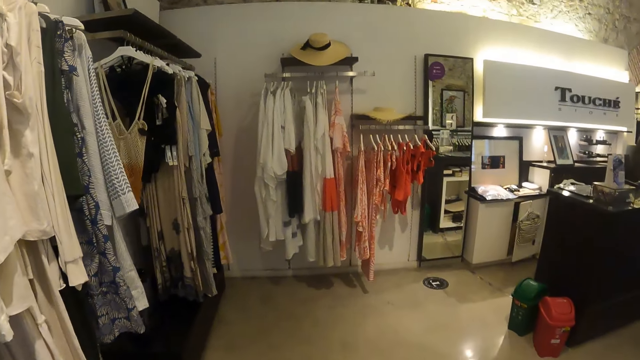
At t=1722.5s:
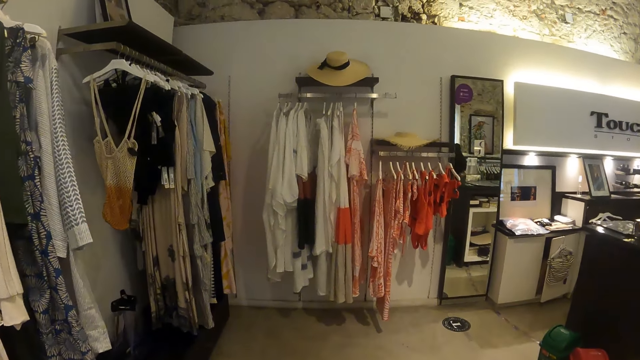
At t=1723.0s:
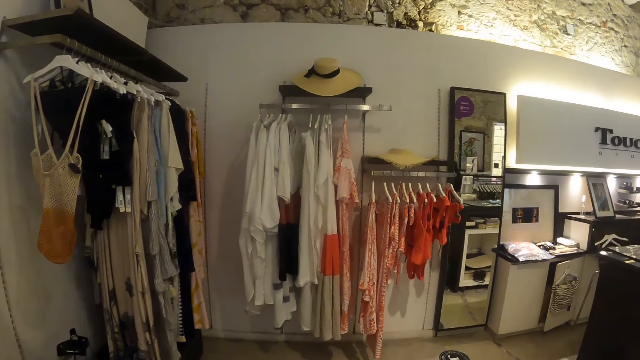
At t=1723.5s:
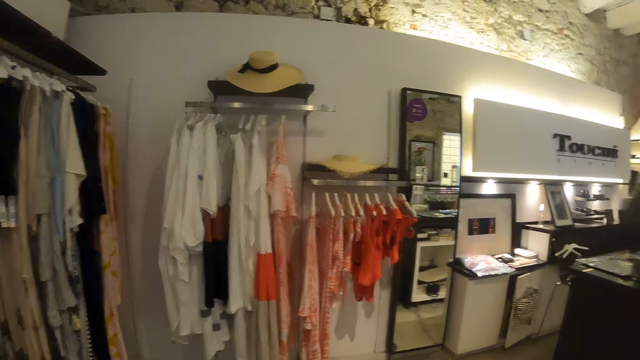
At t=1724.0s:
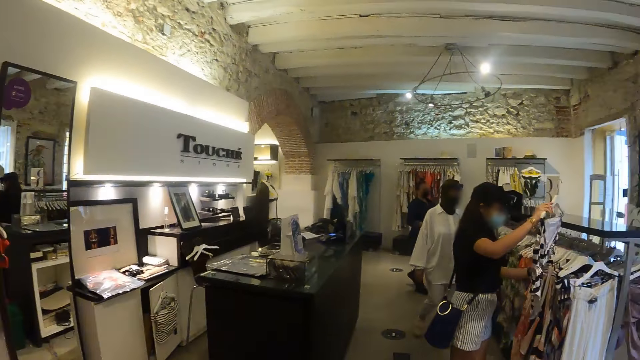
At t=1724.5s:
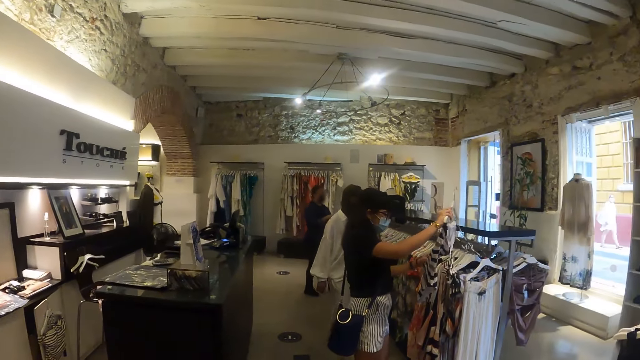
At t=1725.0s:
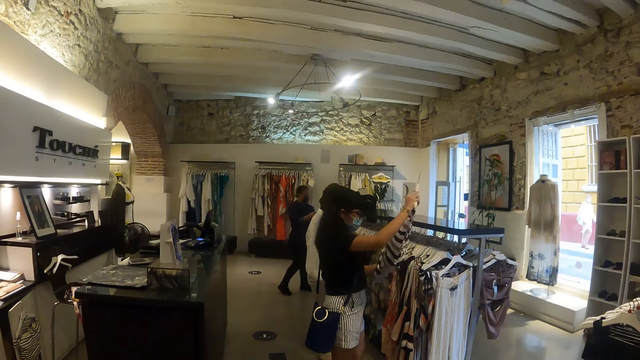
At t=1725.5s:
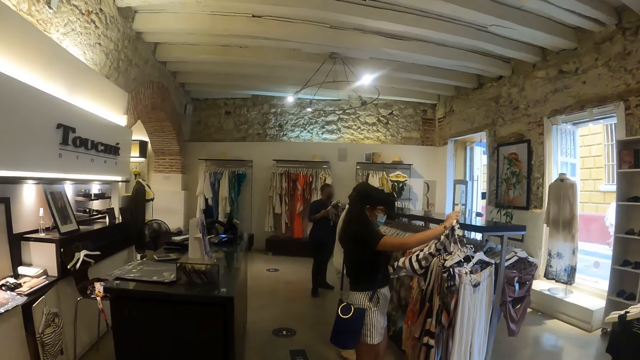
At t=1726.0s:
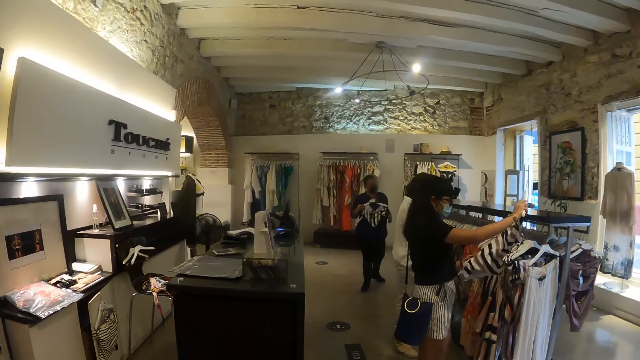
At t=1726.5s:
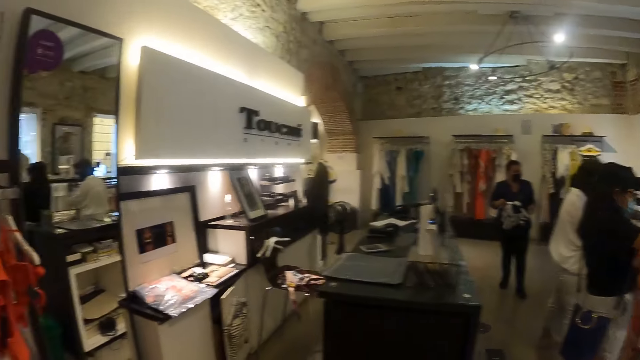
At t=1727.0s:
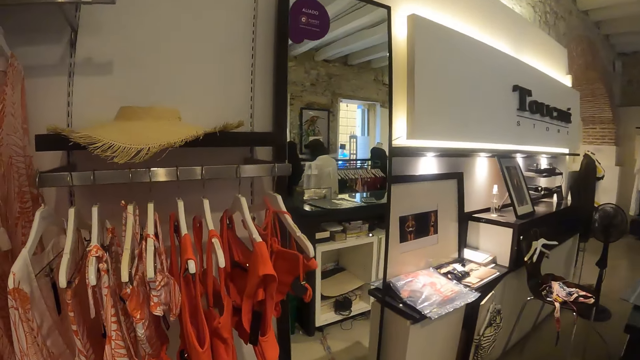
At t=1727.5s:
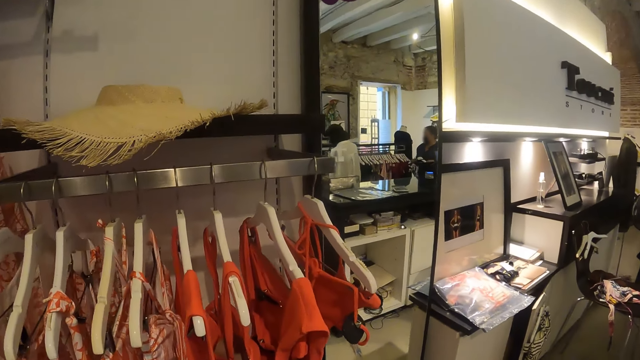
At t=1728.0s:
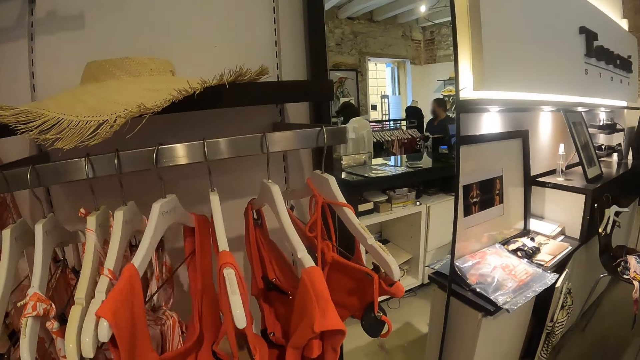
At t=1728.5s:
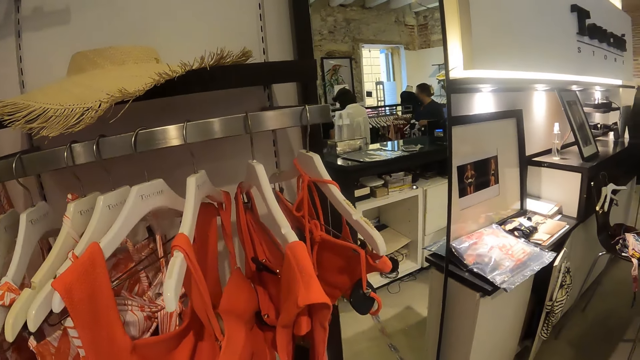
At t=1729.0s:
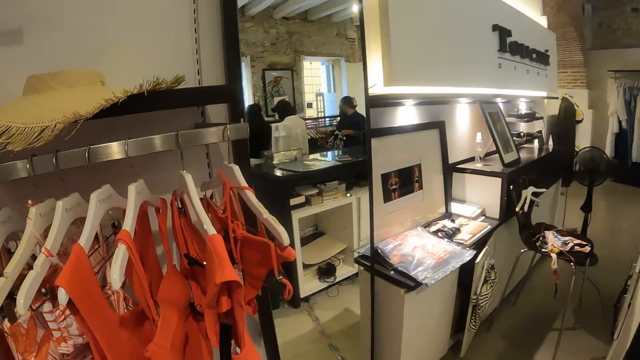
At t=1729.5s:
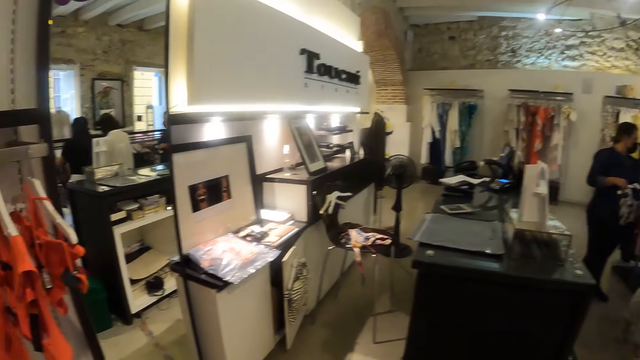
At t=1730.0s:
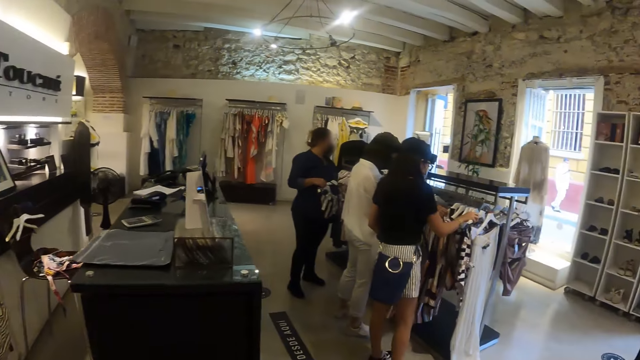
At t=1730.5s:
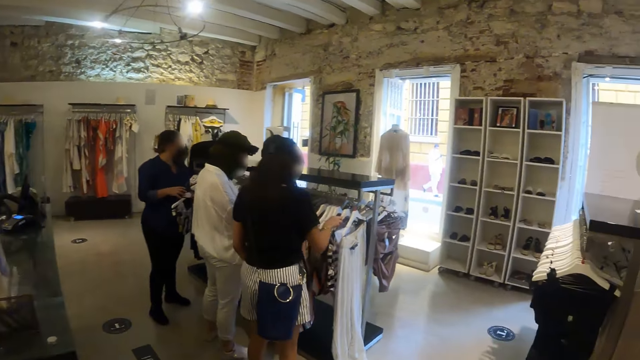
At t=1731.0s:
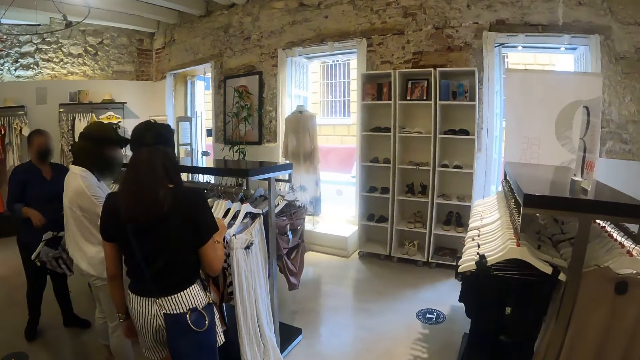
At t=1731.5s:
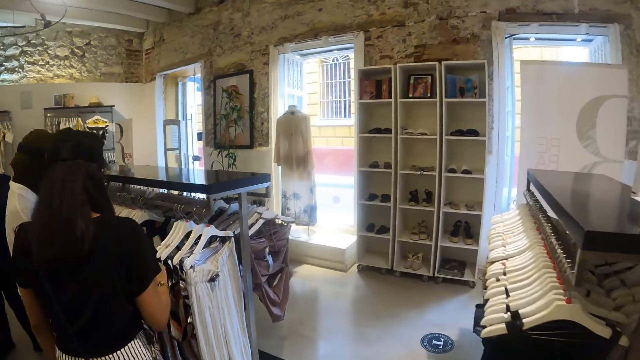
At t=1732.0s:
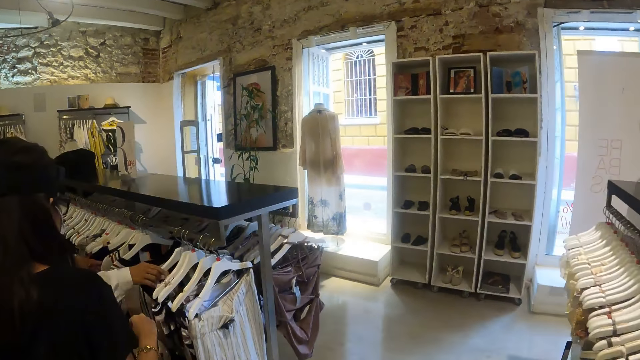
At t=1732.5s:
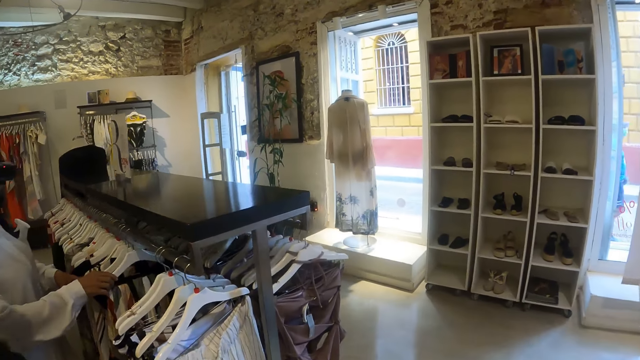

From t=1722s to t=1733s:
A person looks at a blouse. The camera wearer holds cloth. Another person walks around. The camera wearer checks clothes in the clothes store and walks around.

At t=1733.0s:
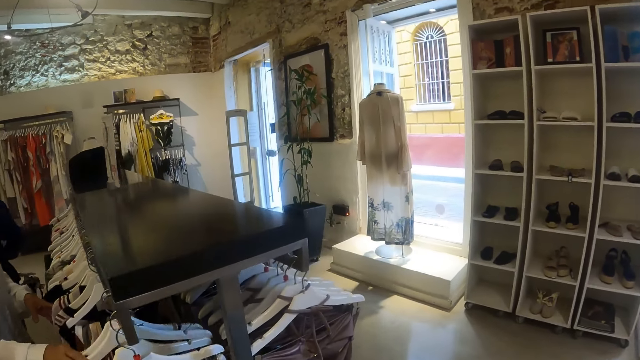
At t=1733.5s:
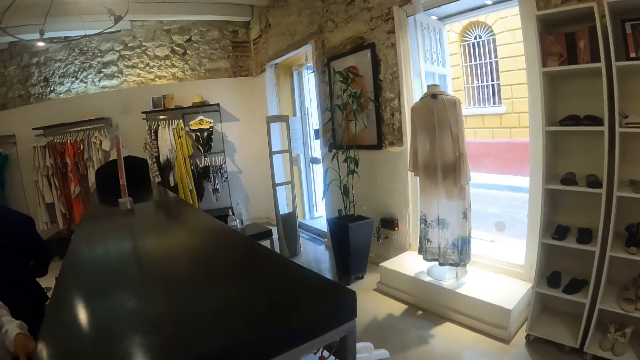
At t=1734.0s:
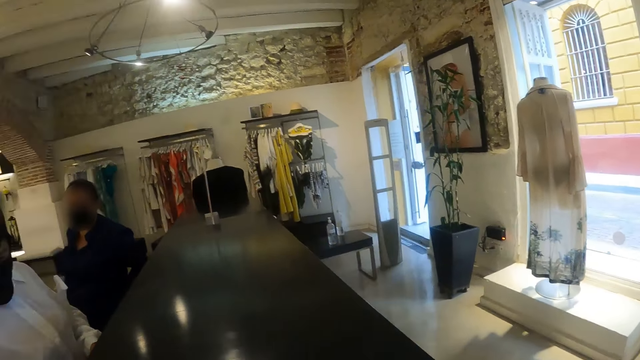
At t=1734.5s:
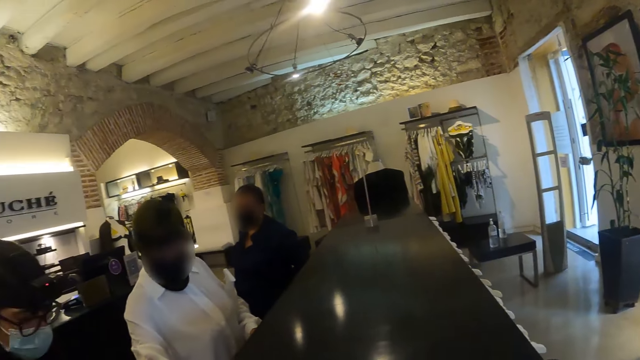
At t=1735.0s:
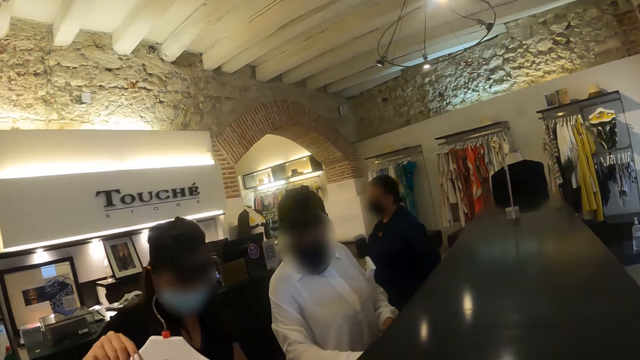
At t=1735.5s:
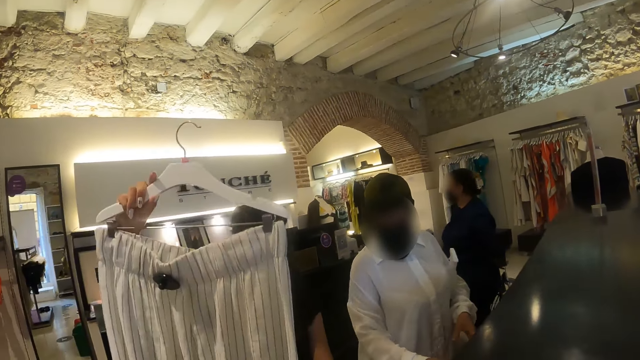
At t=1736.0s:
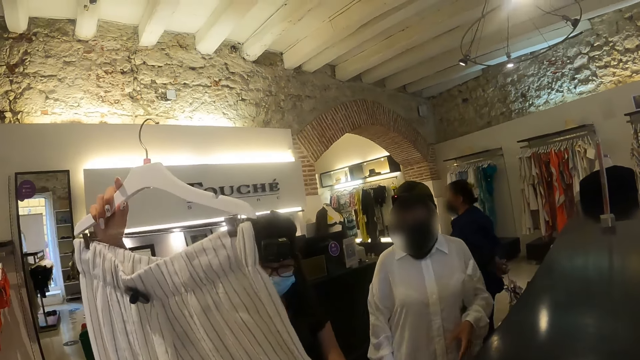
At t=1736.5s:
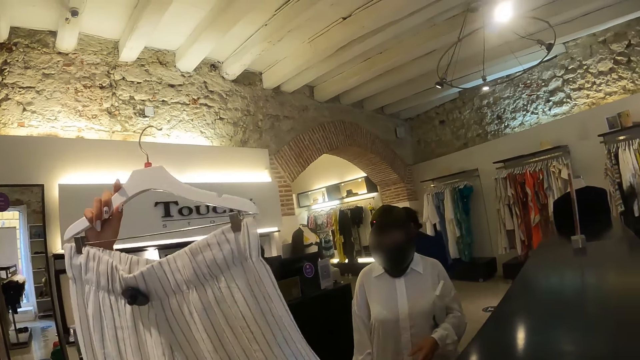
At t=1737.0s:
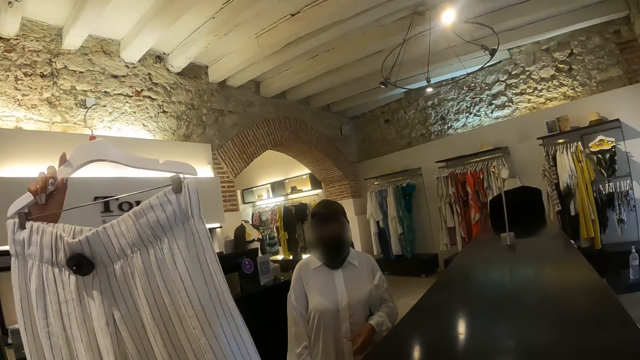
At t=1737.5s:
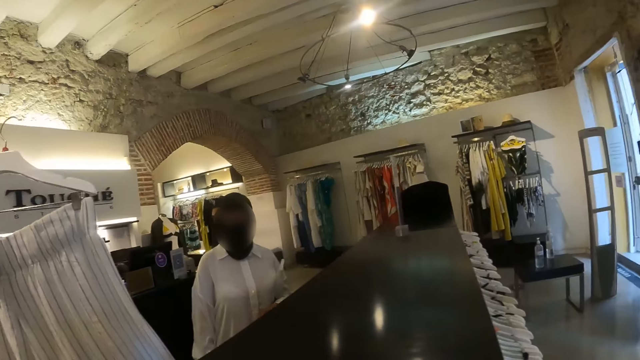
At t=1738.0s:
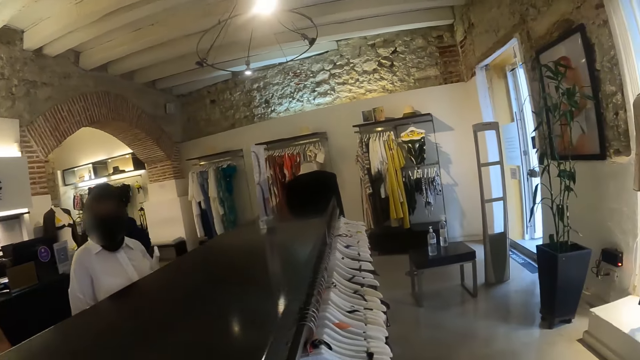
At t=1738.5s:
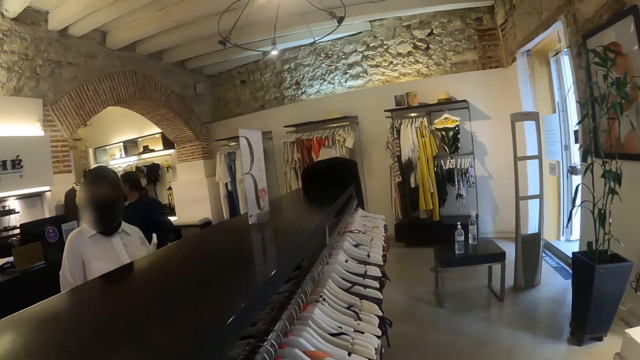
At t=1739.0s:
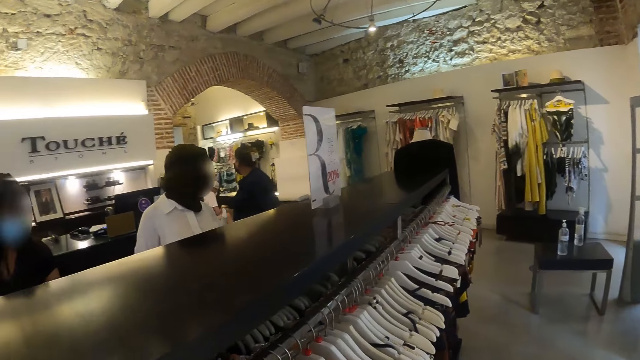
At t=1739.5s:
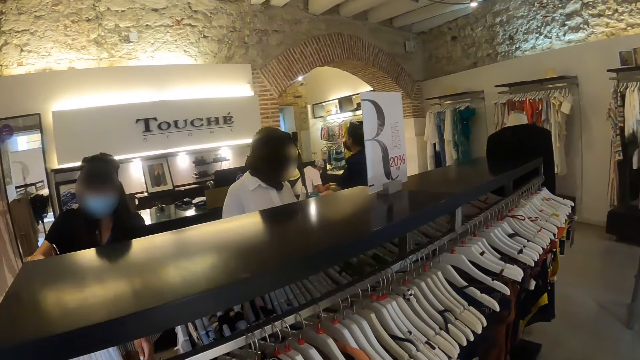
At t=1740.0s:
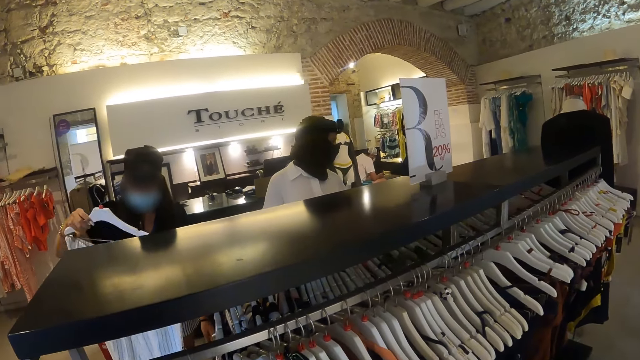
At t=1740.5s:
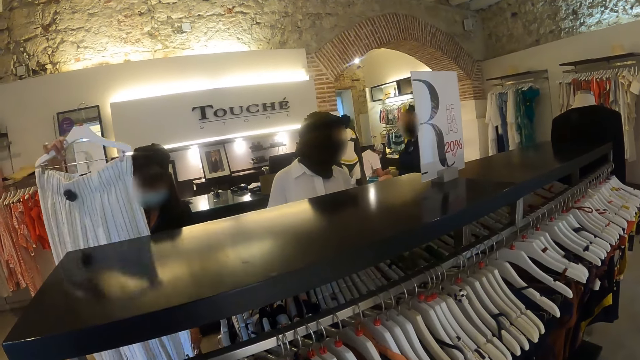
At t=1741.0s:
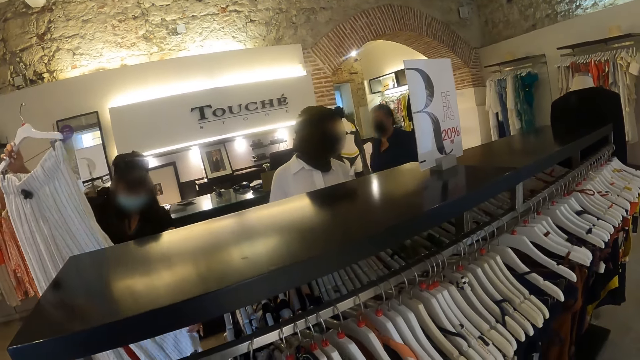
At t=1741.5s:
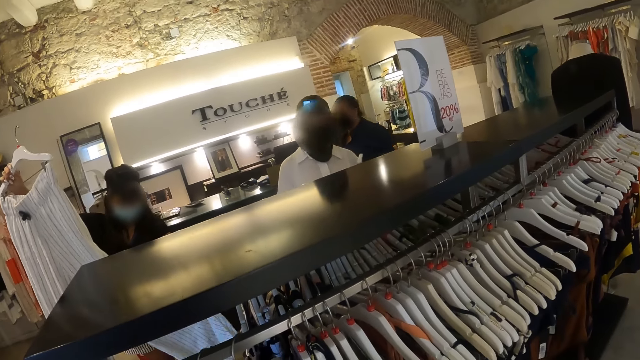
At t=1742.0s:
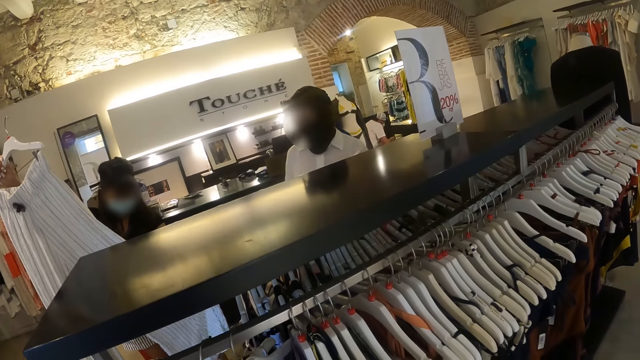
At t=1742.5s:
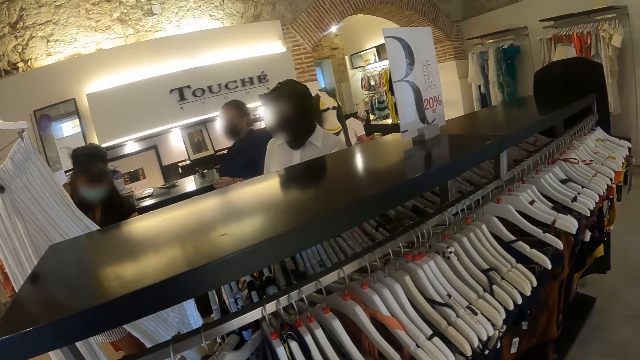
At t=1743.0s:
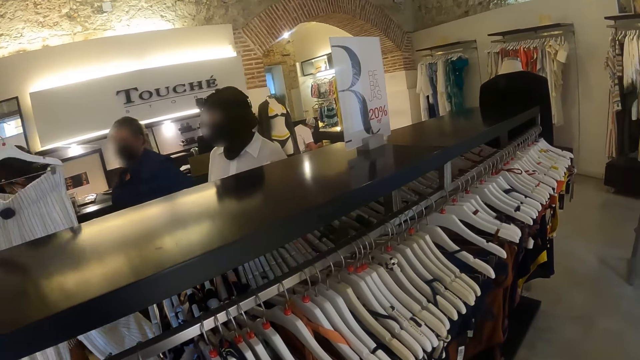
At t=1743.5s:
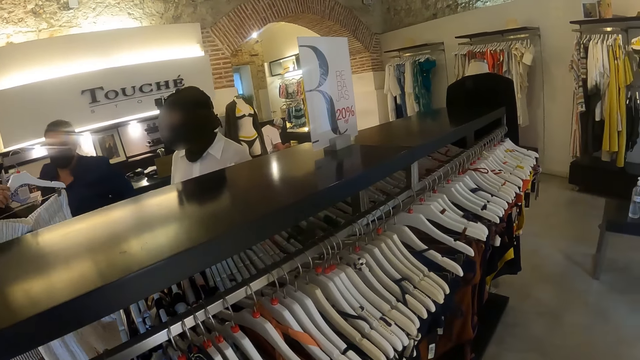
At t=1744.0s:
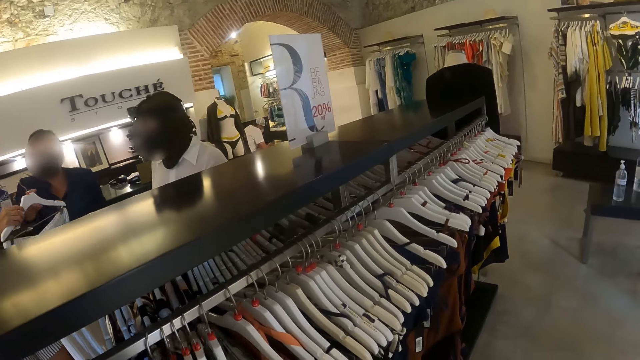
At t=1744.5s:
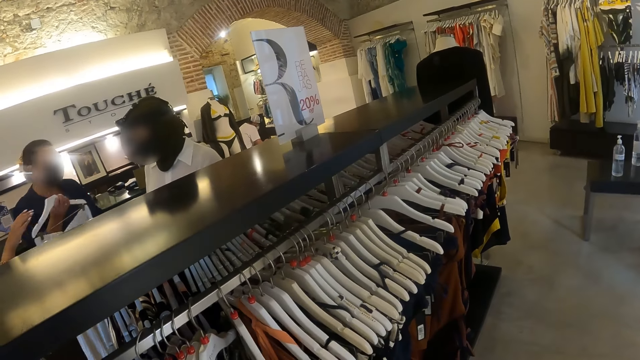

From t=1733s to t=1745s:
A person lifts a trouser. The camera wearer checks clothes in the clothes store. The person gives clothes to another person.
